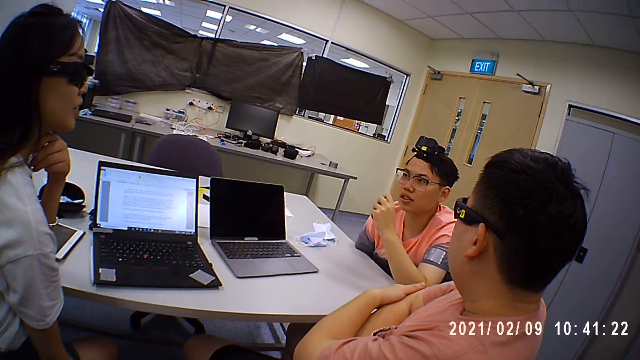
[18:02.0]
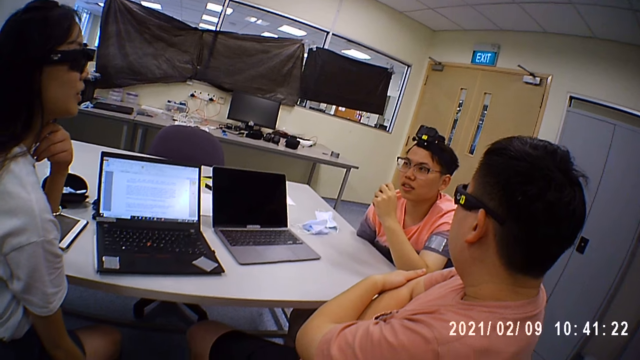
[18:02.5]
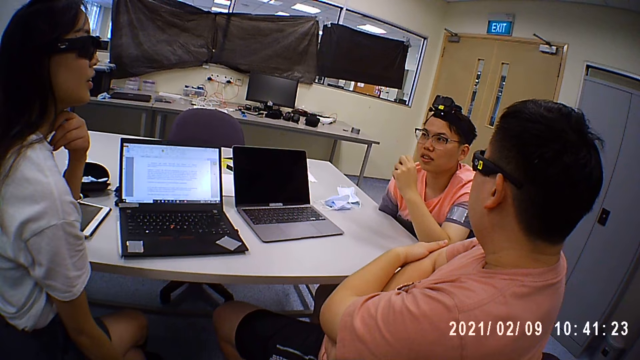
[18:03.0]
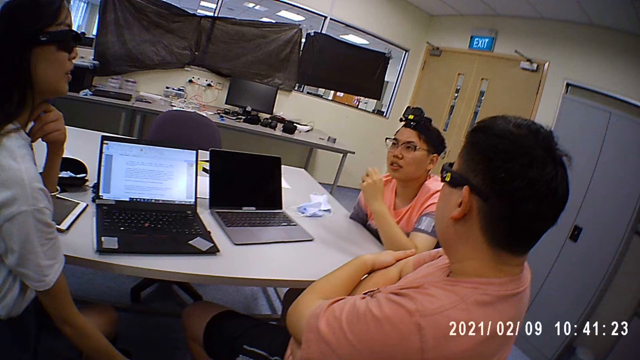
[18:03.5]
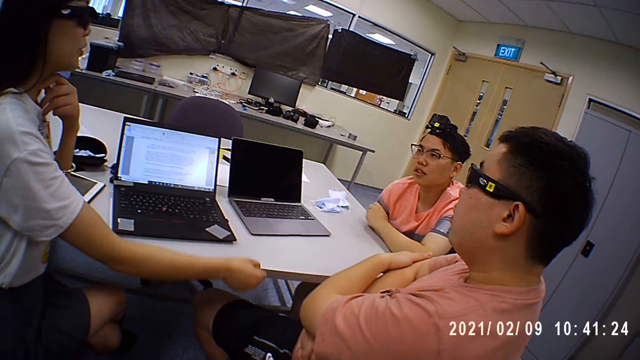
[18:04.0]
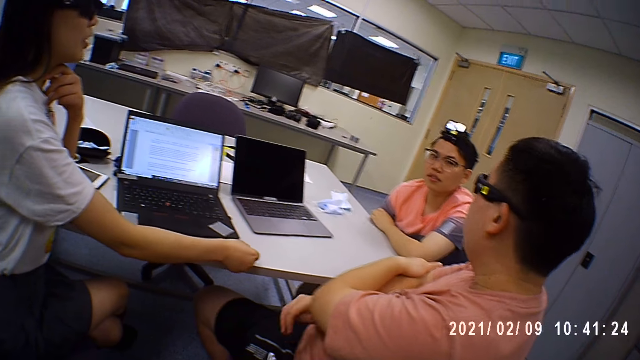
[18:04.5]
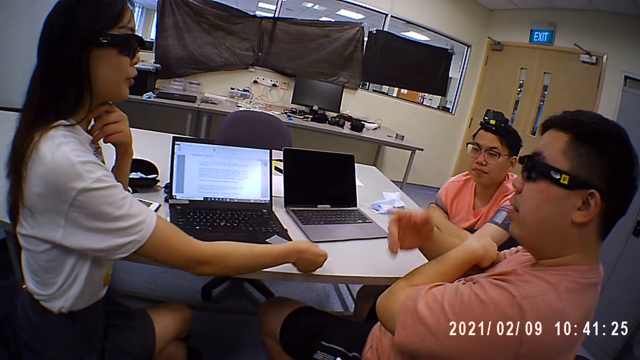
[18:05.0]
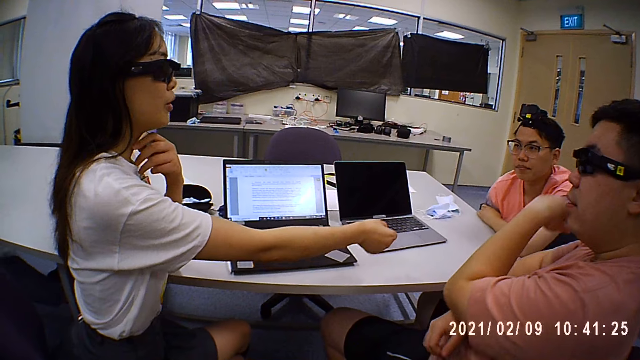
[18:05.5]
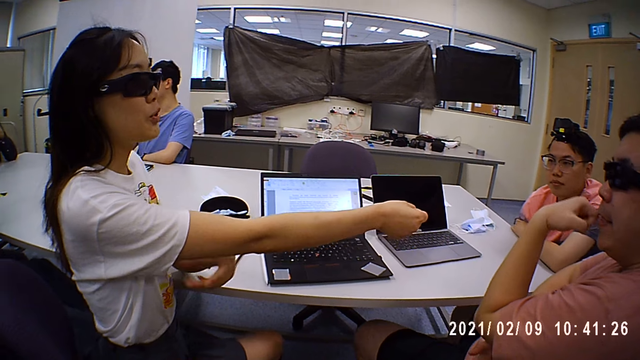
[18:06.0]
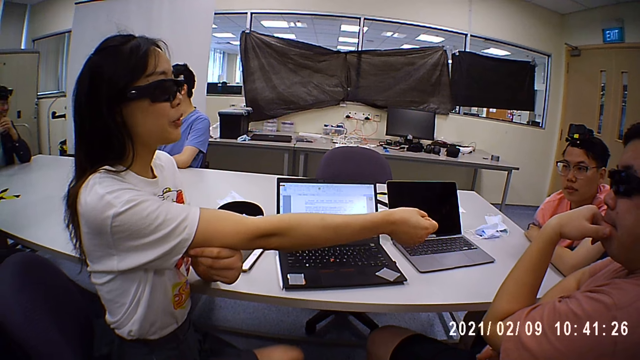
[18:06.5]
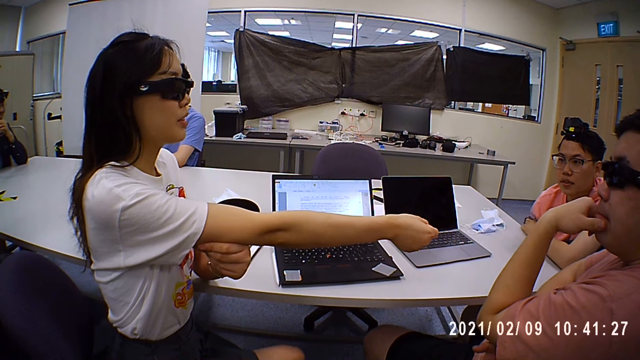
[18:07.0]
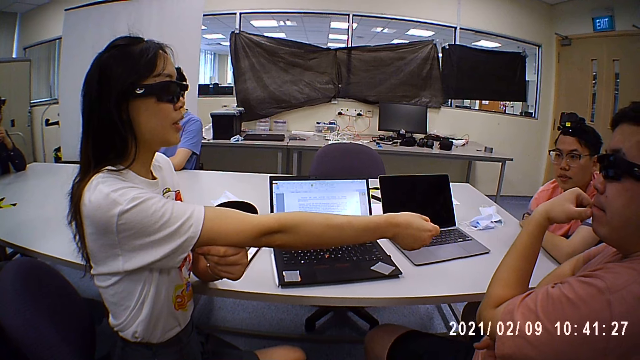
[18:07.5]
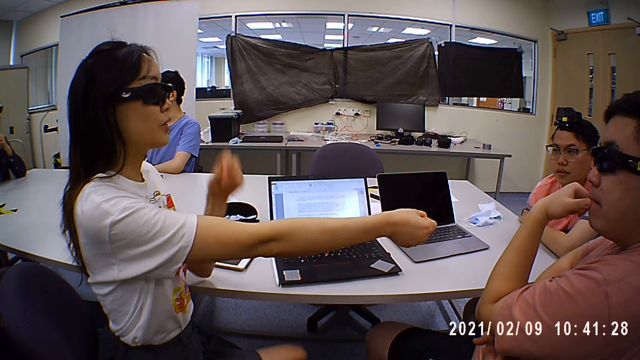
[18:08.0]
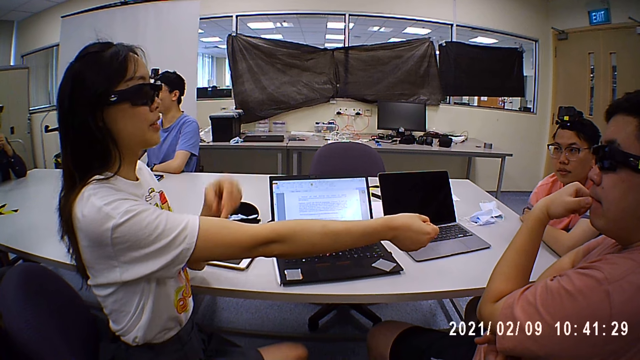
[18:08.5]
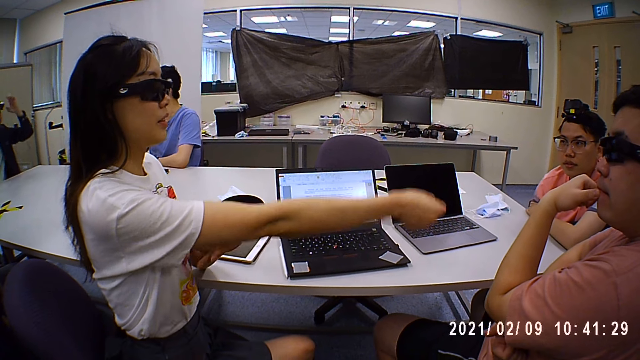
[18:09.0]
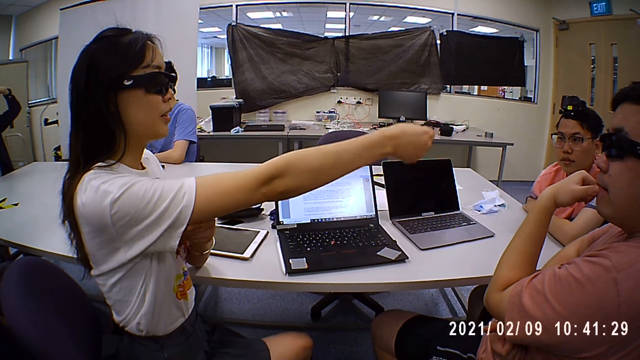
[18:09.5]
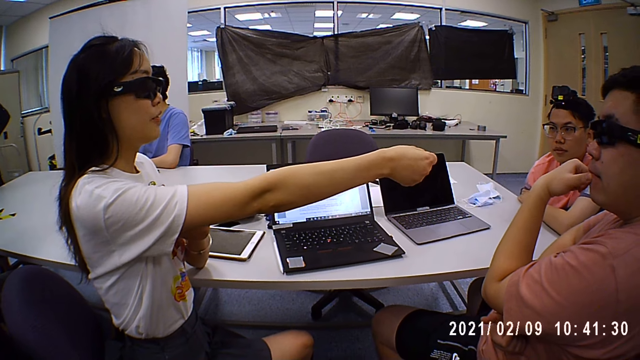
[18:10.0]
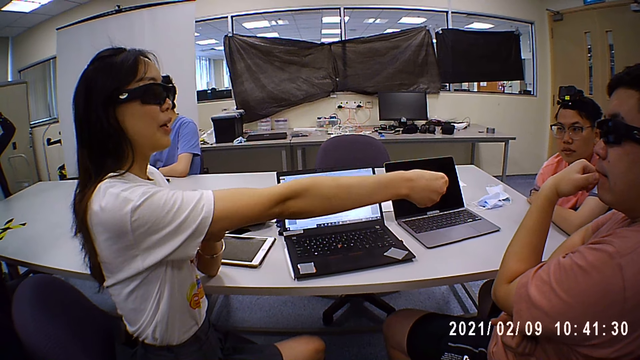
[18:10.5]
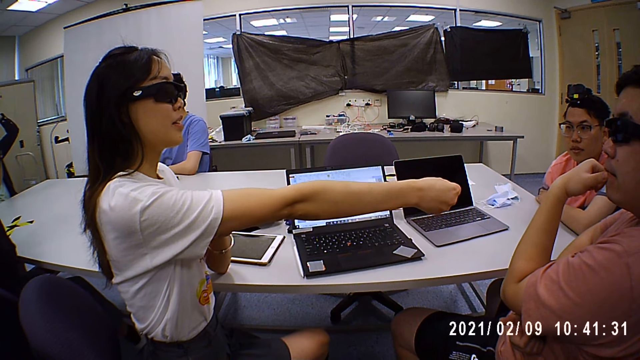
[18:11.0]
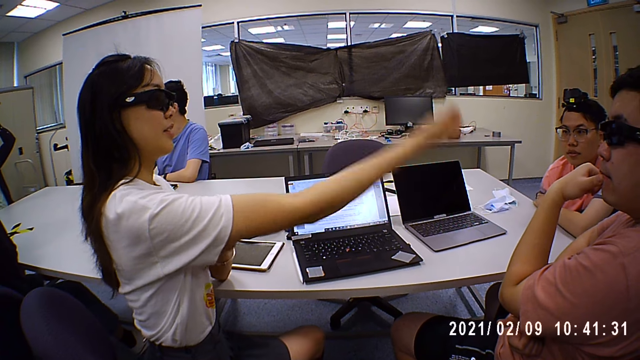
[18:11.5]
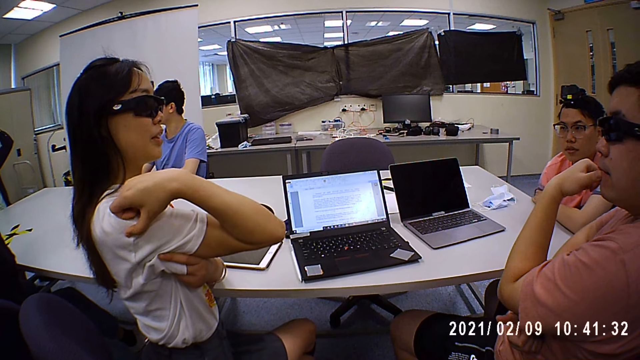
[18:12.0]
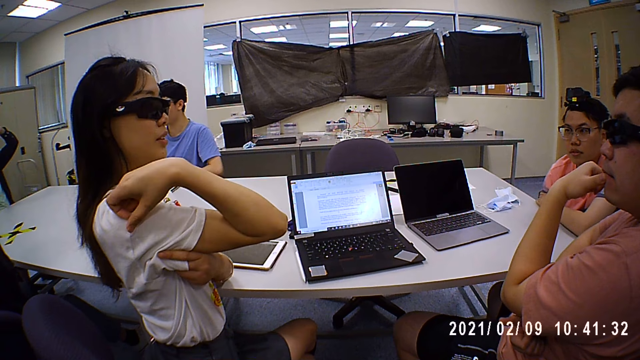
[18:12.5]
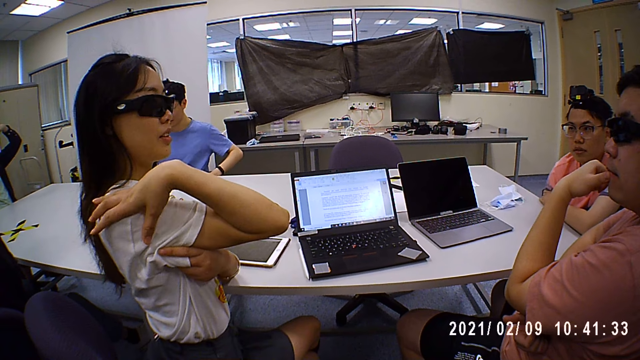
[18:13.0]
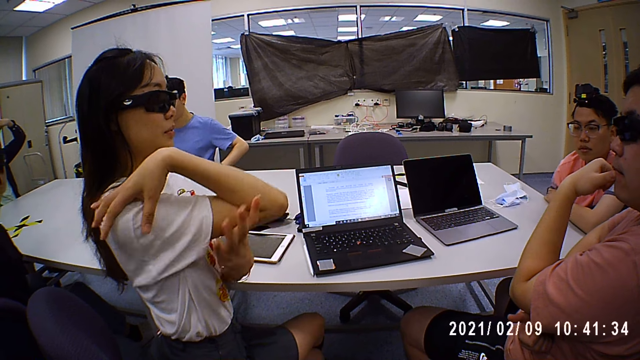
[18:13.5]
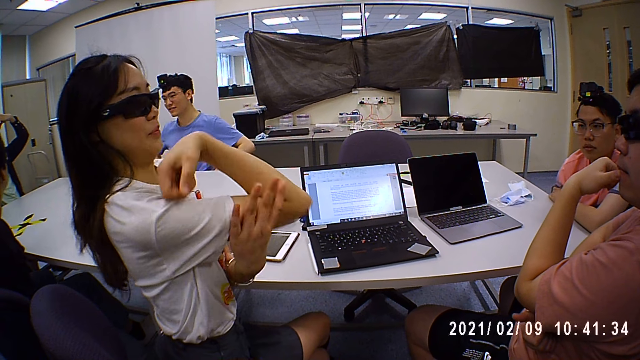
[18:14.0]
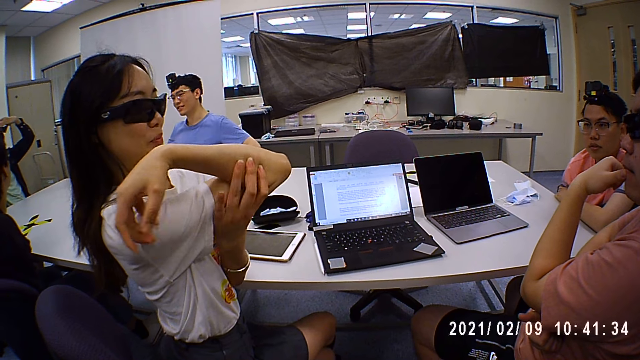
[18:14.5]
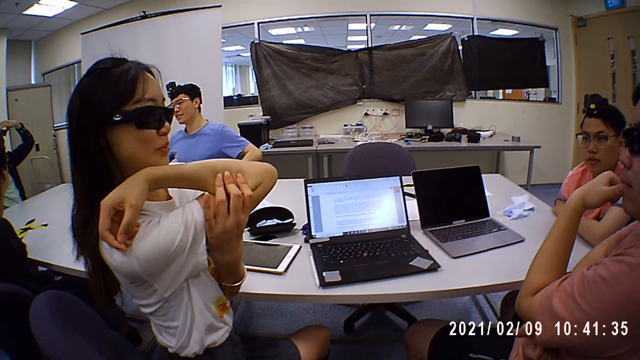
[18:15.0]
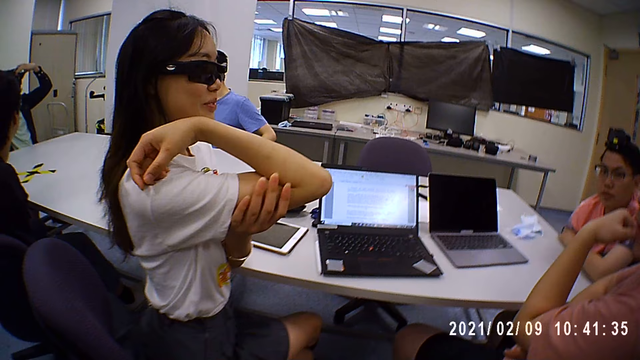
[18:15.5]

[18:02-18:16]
A woman stretches her hand. A man converses with the camera wearer, a woman and another man. The woman converses with the camera wearer, the other man and the first man. Another man moves his hand. The first woman moves her hands. Another man adjusts the camera on his head with both hands. The first woman folds her hand. Another woman holds her arm with the other hand.

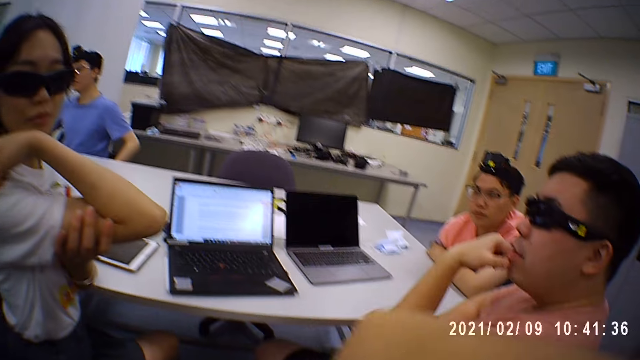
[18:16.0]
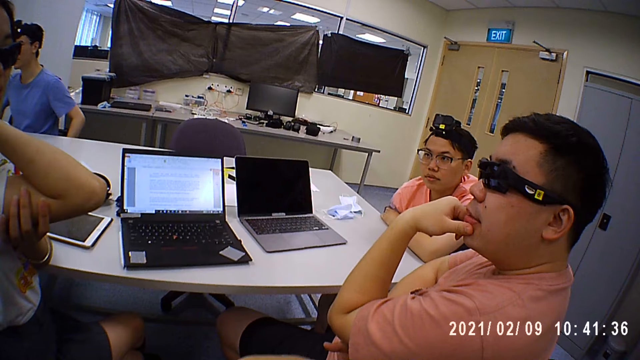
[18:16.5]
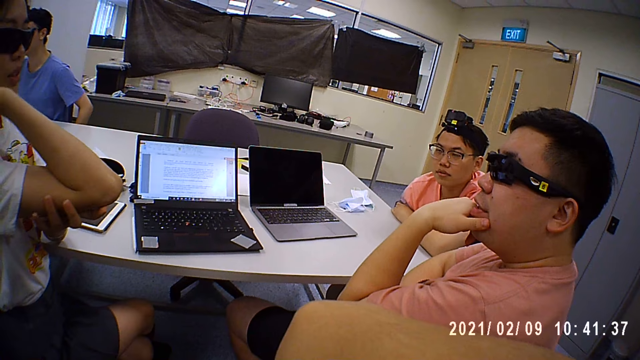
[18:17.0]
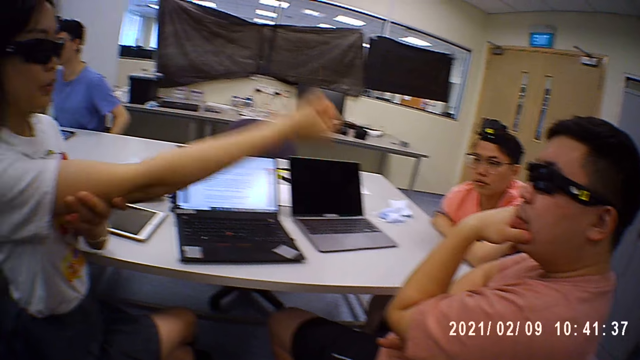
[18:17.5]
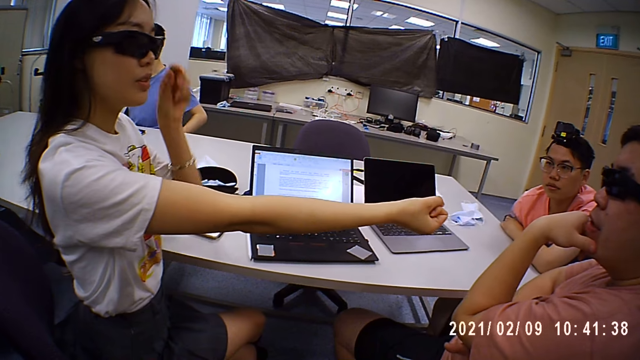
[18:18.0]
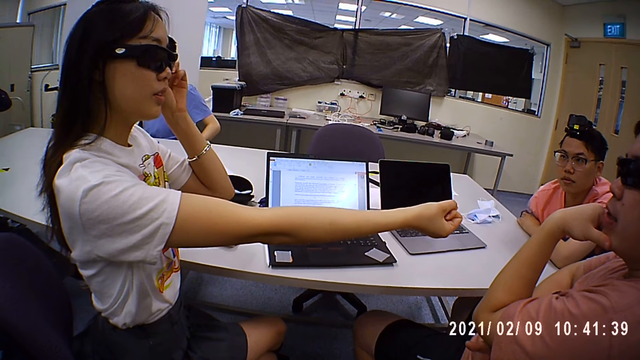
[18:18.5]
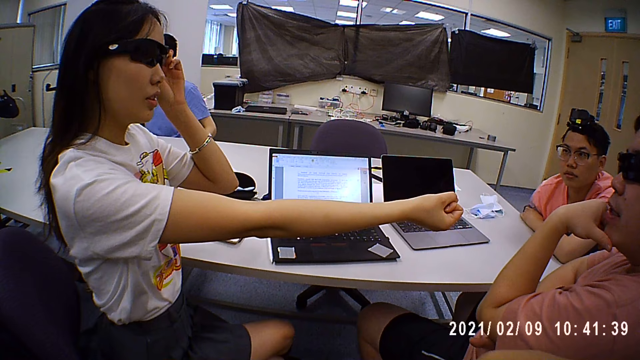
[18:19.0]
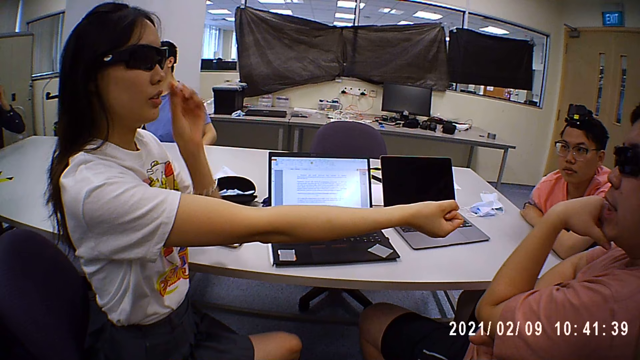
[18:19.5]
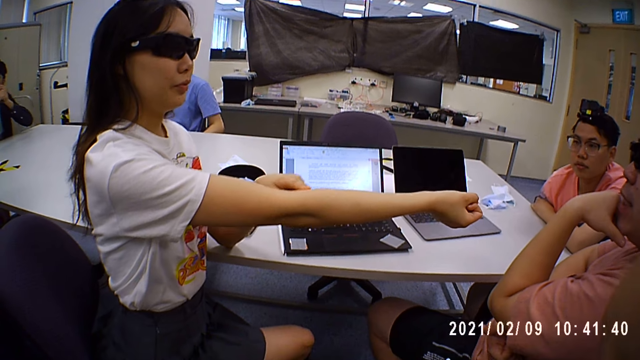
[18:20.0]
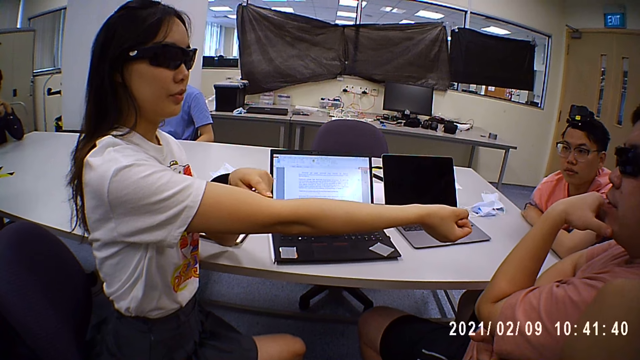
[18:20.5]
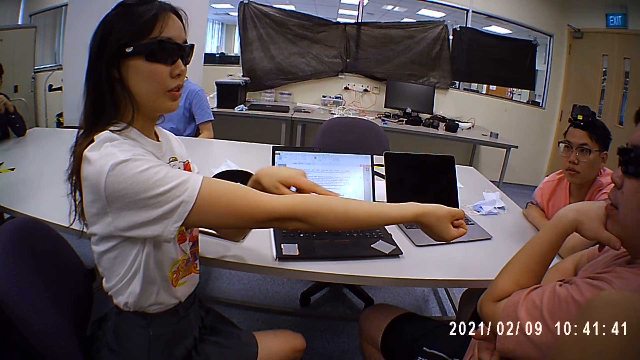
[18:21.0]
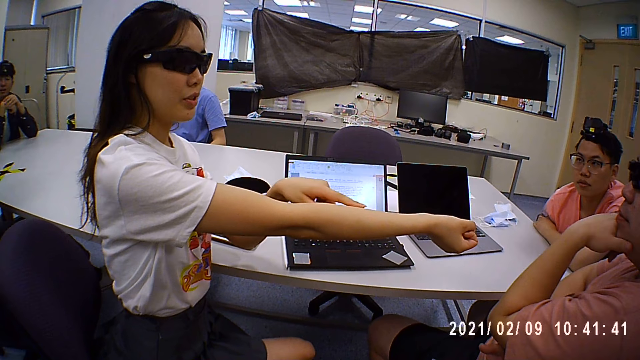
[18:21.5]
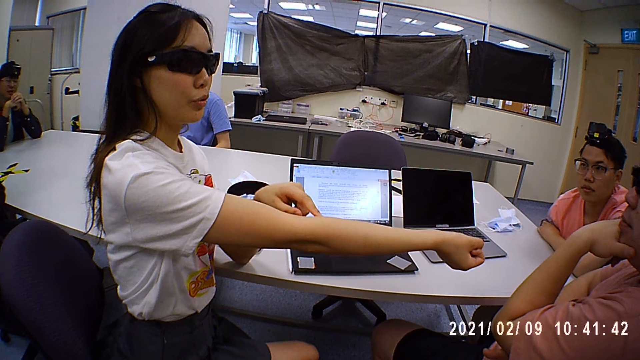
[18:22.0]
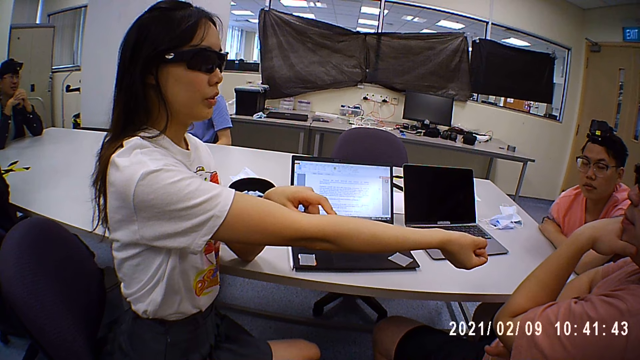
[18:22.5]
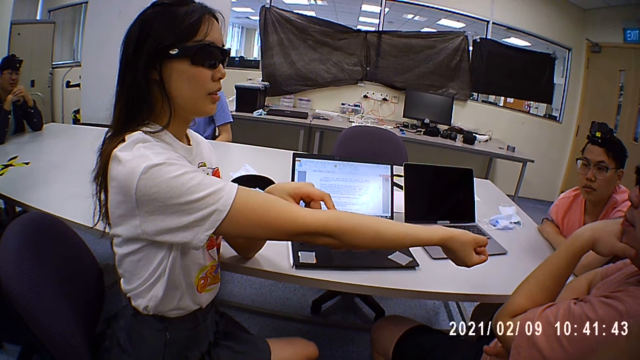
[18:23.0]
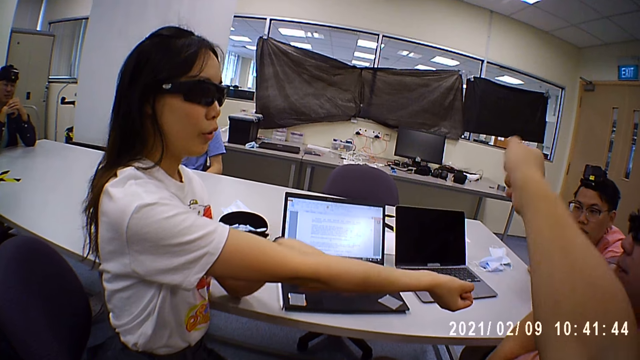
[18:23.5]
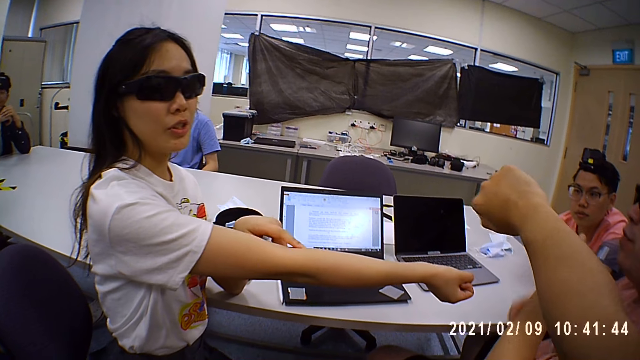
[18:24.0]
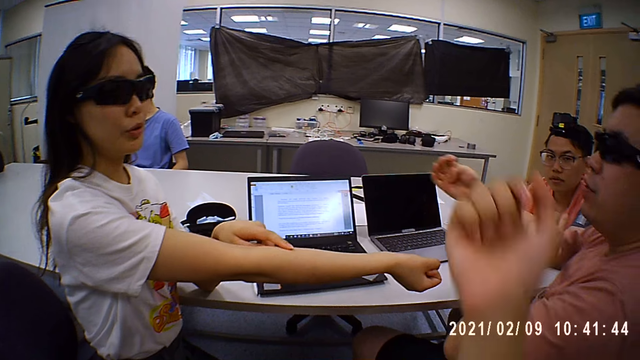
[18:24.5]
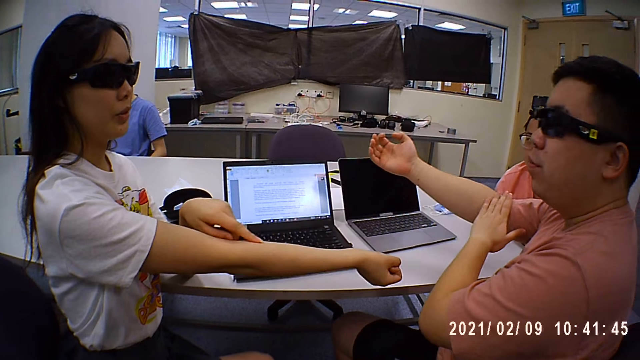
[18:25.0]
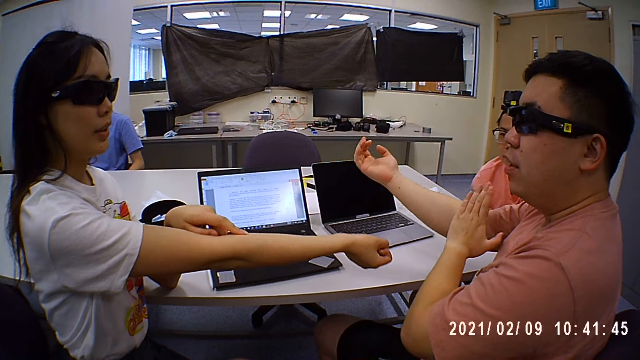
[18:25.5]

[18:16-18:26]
The camera wearer moves a hand. A woman stretches a hand, touches her camera and moves a finger on her arm. A man puts hands together. The camera wearer stretches a hand. Another man puts a hand on his arm.
